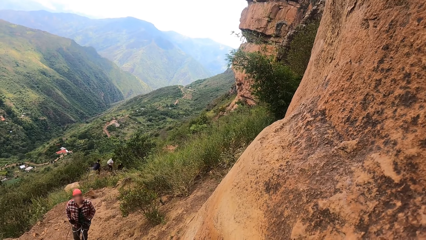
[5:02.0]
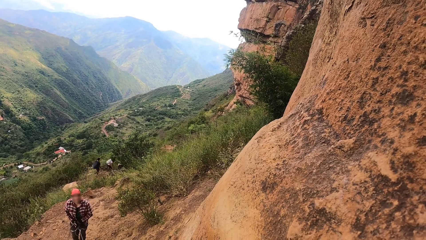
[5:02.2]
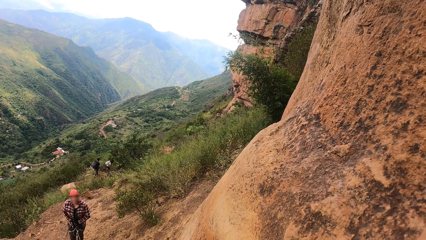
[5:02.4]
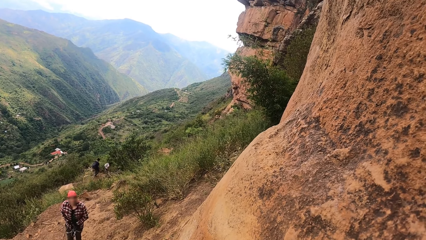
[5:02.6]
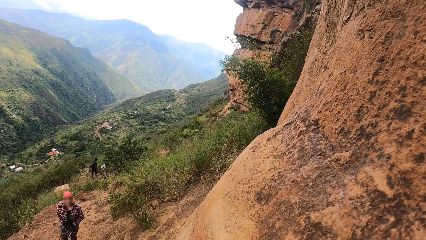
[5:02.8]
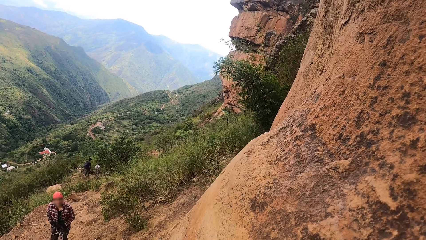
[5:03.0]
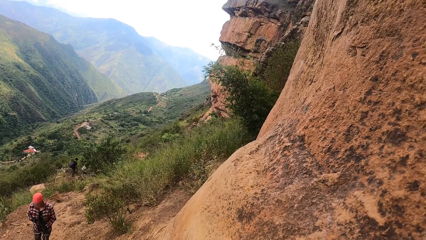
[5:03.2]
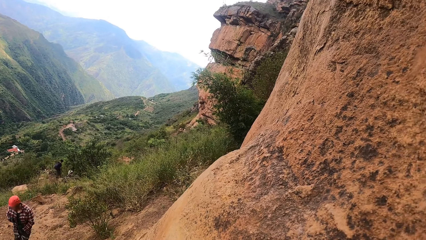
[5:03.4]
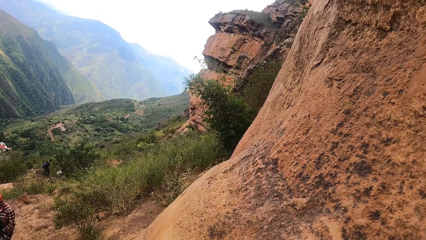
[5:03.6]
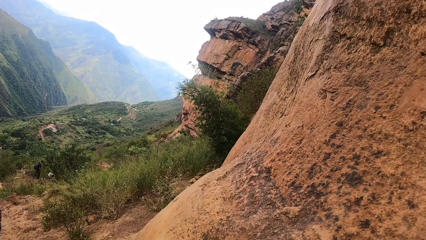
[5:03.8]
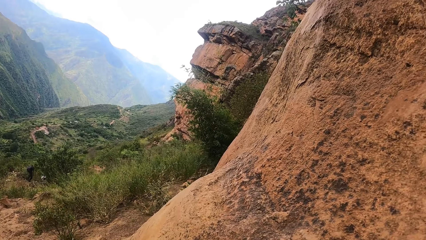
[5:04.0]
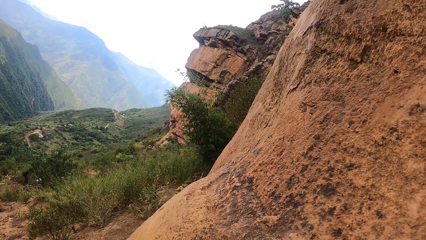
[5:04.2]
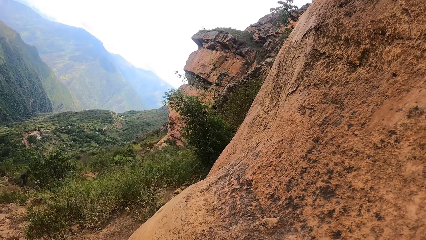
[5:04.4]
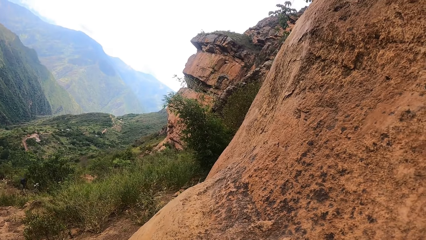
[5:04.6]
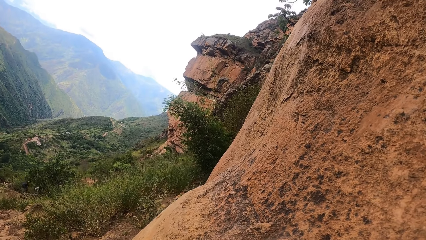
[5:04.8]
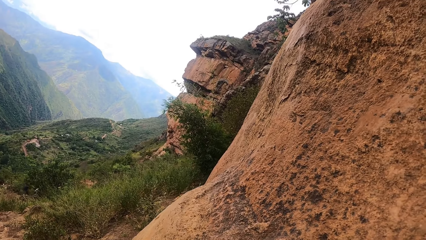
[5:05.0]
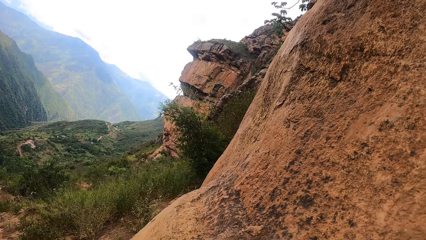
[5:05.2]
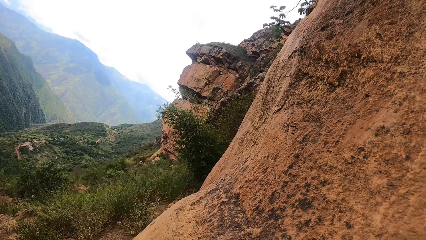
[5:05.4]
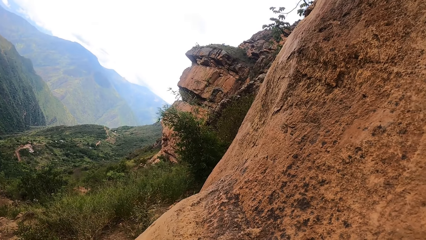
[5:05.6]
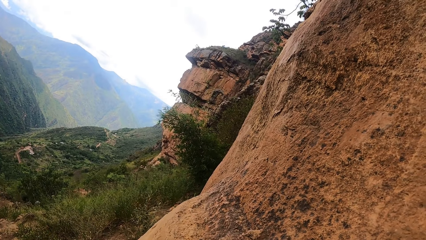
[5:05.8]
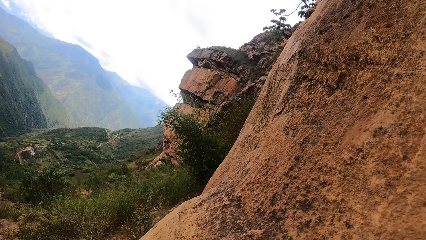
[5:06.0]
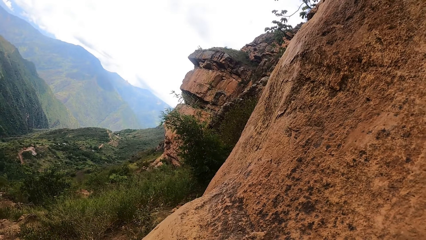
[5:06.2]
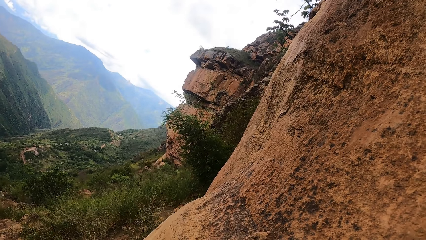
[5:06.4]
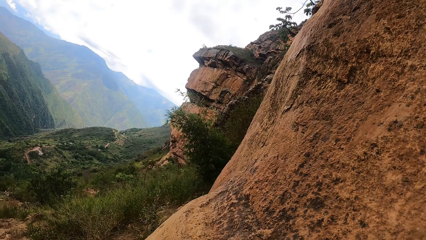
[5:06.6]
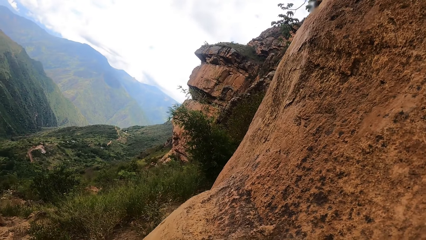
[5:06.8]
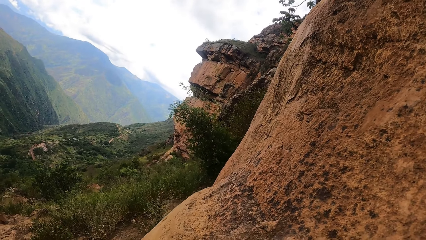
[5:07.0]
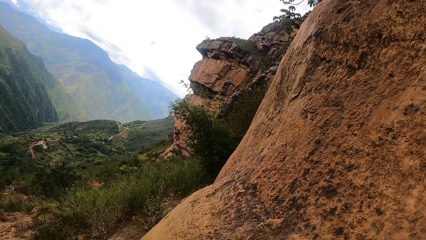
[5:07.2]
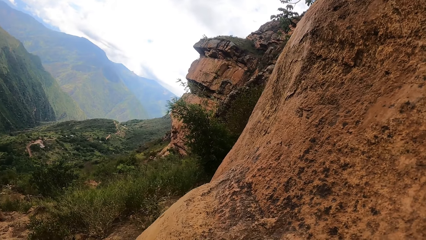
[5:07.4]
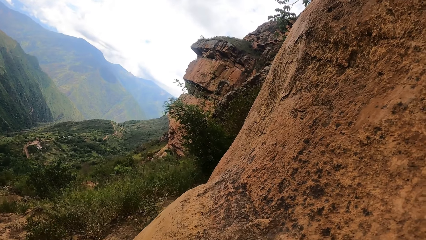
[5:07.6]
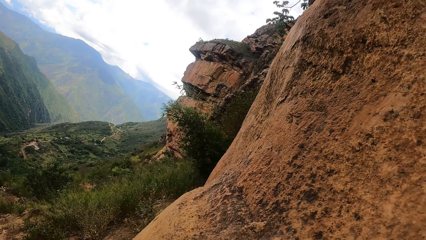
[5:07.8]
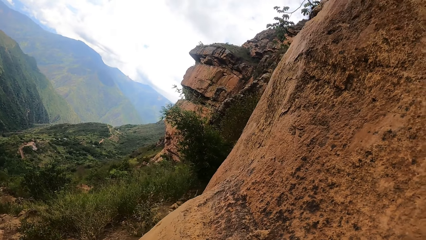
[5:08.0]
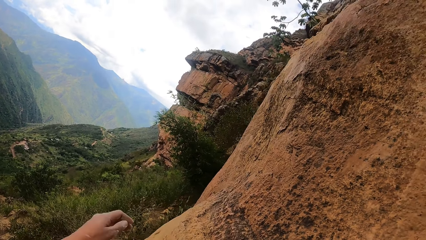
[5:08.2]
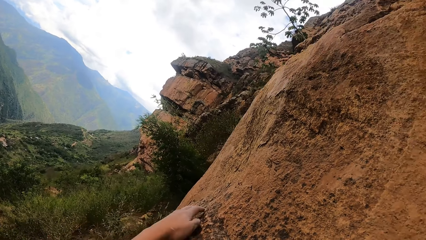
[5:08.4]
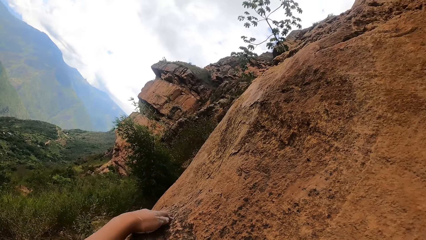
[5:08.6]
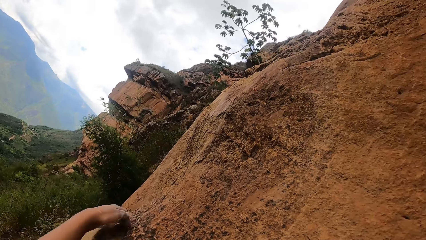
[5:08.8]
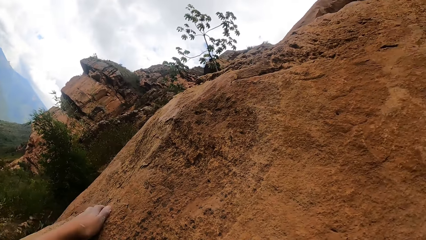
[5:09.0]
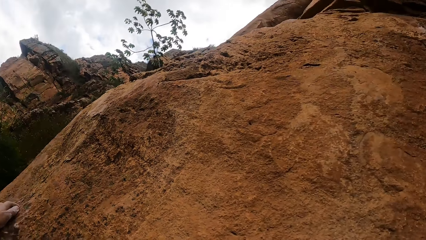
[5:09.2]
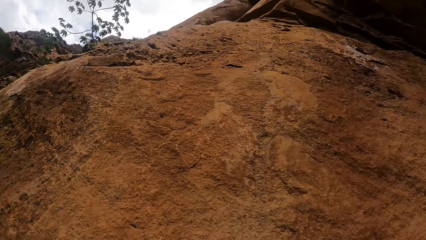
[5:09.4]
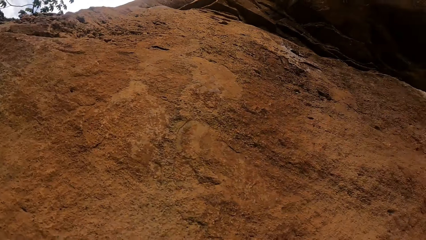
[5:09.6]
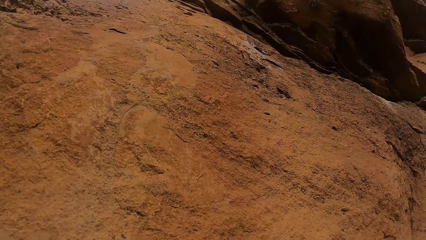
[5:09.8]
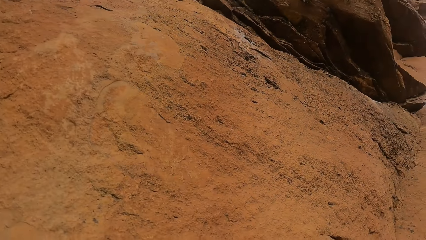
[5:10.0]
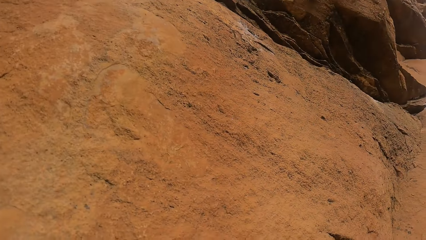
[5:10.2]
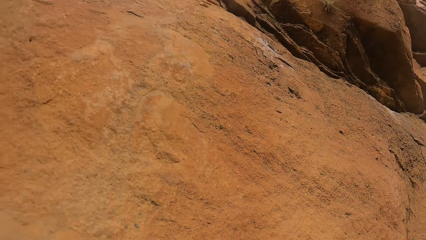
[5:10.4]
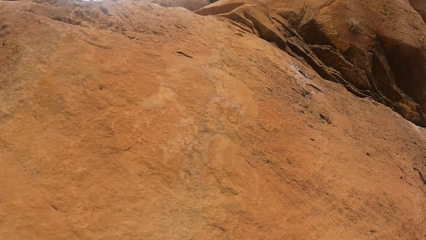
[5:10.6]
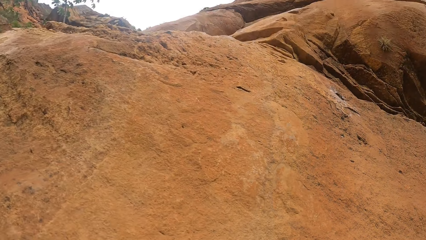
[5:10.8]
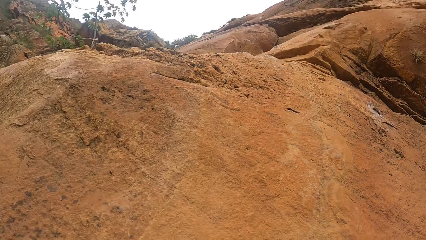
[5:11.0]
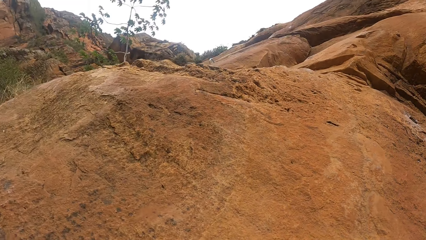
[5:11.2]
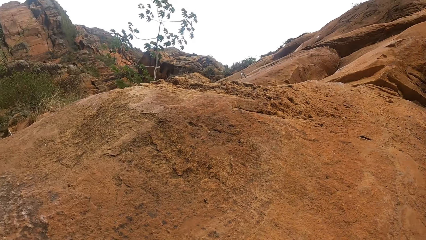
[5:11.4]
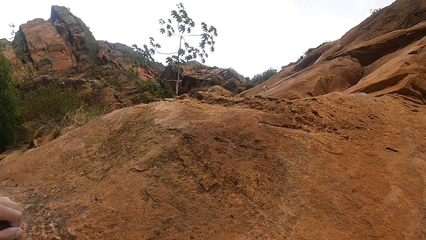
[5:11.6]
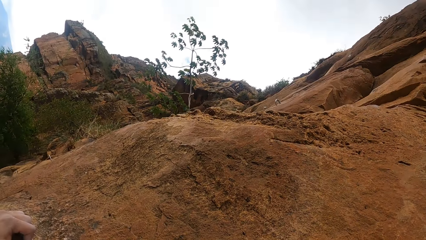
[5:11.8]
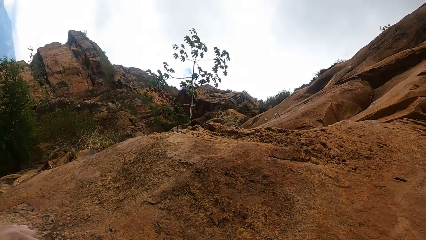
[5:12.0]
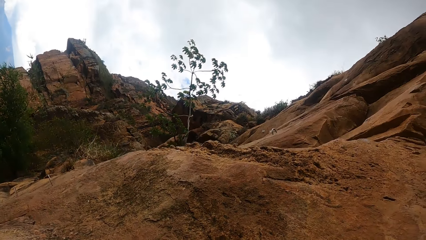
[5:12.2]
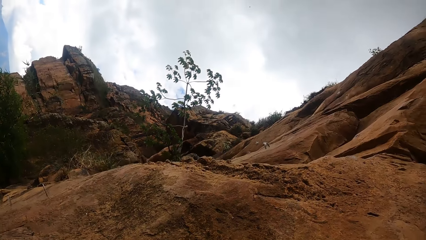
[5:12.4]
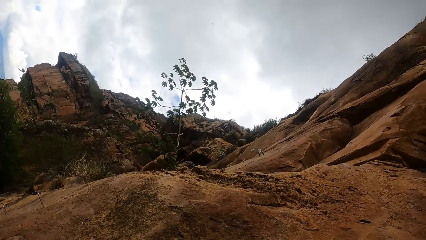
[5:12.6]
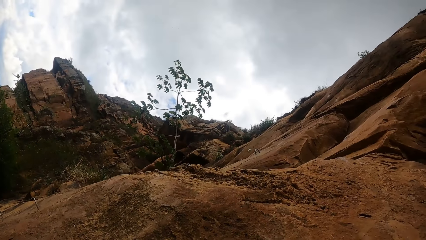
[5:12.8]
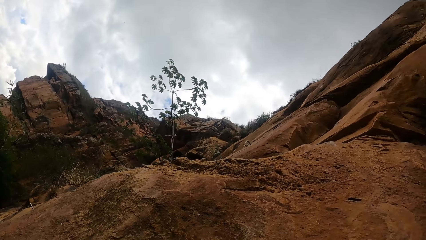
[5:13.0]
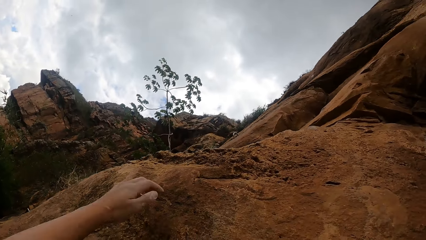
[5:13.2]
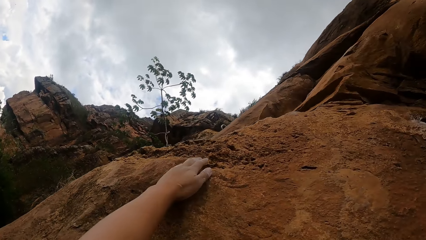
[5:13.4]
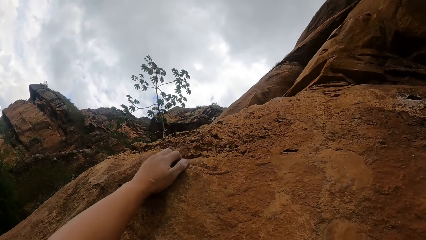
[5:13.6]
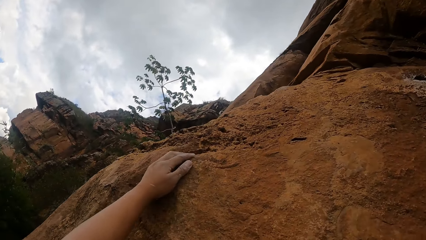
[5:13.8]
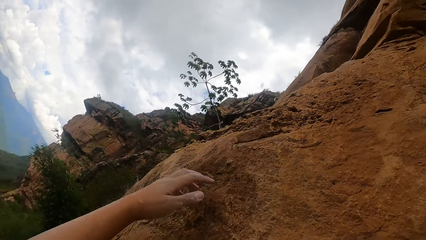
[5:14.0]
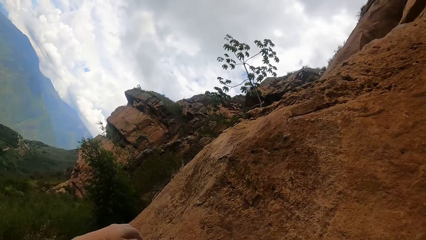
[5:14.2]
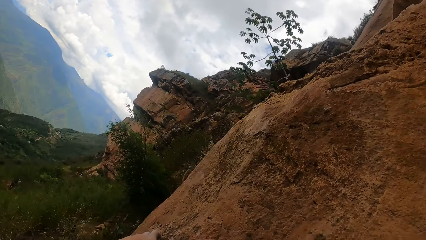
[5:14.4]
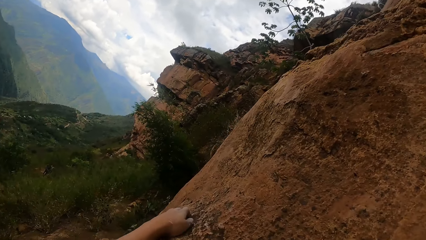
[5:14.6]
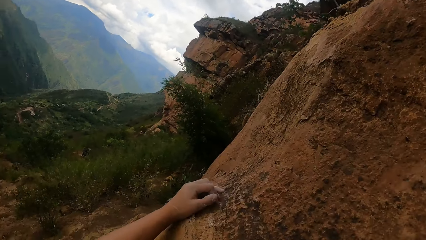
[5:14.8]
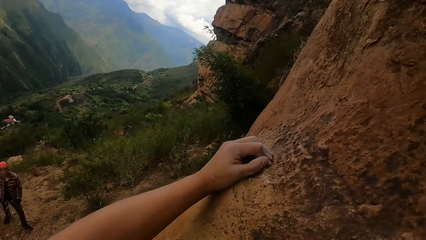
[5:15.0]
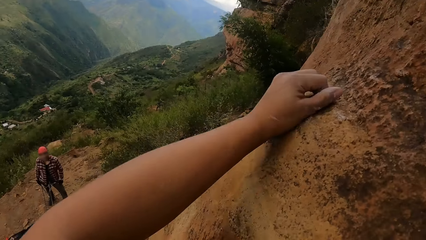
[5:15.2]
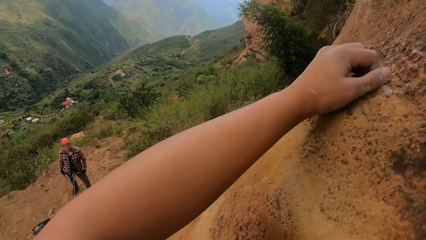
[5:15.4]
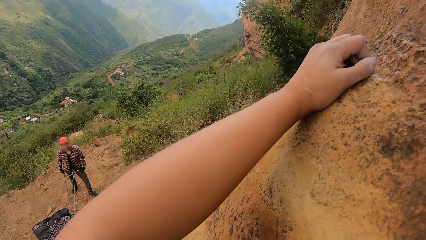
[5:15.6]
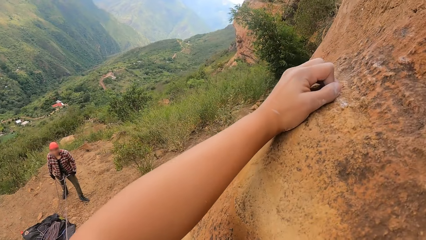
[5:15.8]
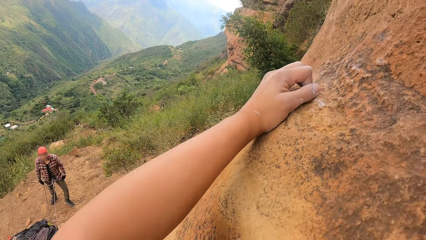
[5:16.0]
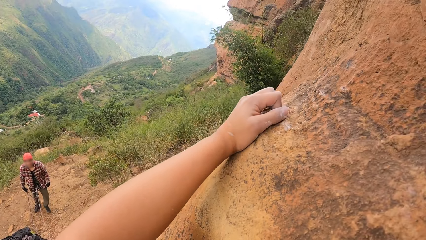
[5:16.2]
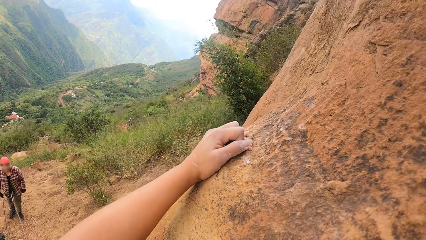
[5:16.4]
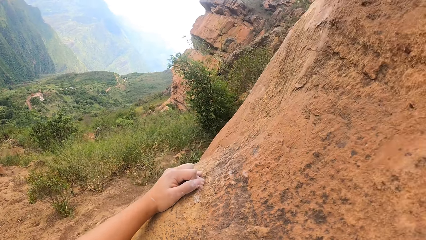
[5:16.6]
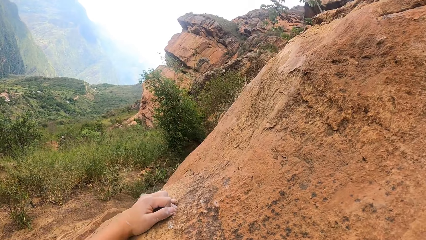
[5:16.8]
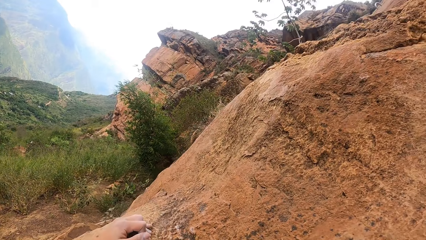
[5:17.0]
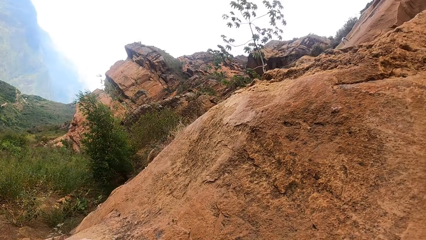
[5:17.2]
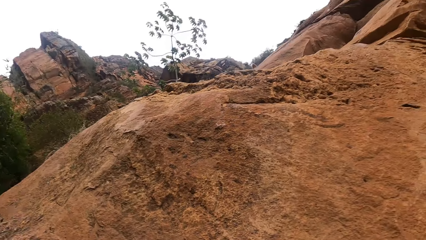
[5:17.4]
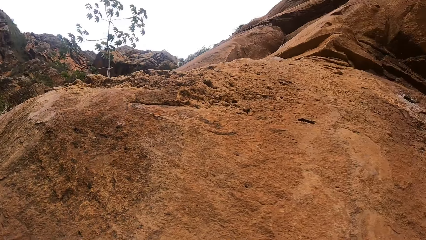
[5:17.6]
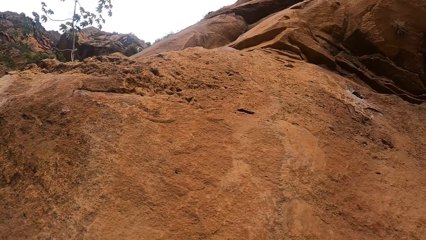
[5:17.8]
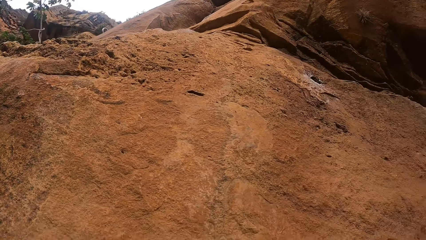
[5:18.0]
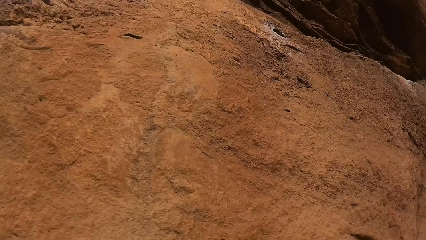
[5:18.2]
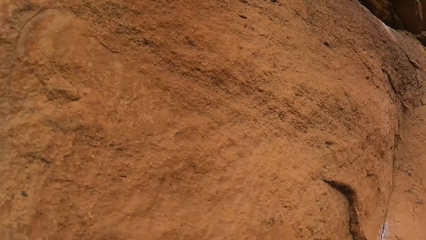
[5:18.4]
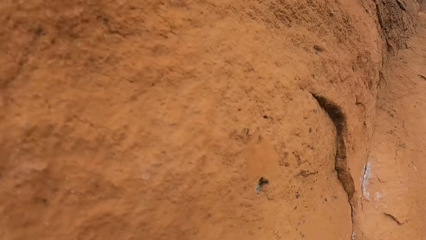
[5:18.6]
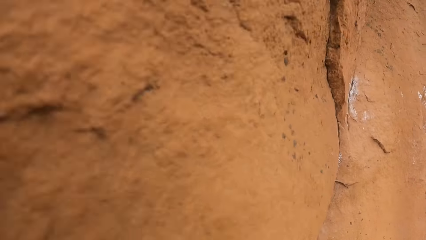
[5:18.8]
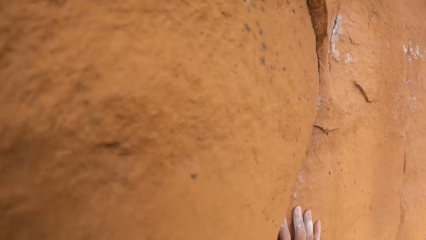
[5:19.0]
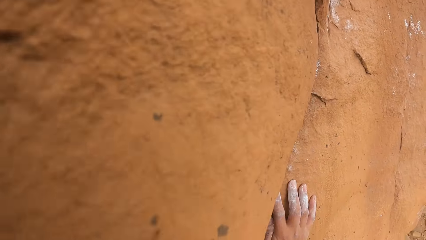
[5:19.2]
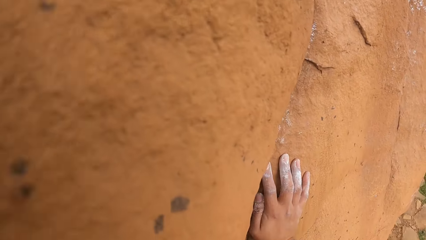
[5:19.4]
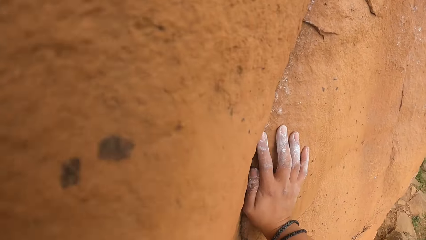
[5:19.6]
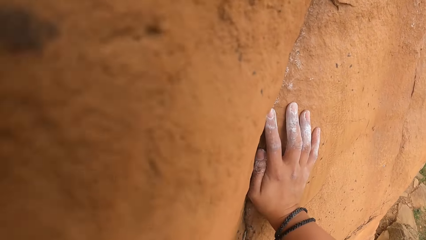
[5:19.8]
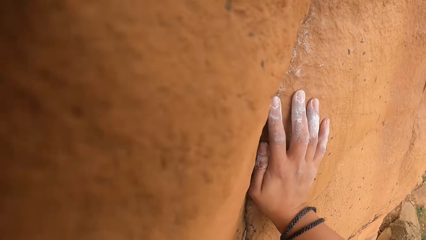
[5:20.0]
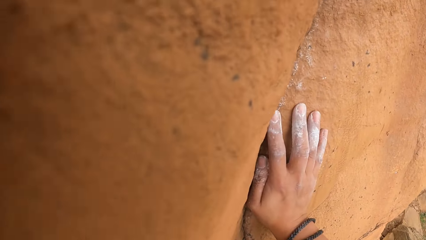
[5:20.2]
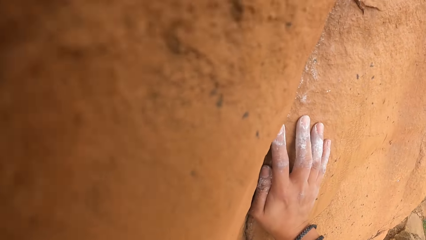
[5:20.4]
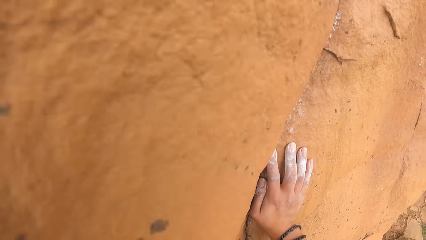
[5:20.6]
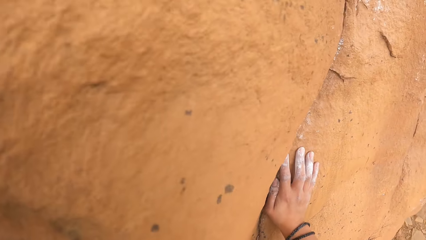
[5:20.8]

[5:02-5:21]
The camera wearer looks aside. They climb a rock cliff. A person stands on a foot of the rock cliff. The camera wearer clings on the rock cliff.
